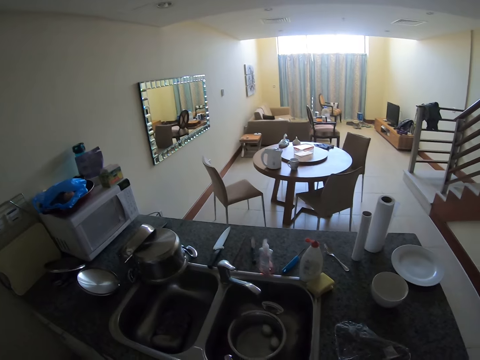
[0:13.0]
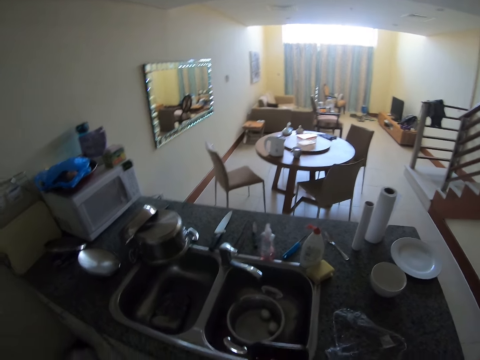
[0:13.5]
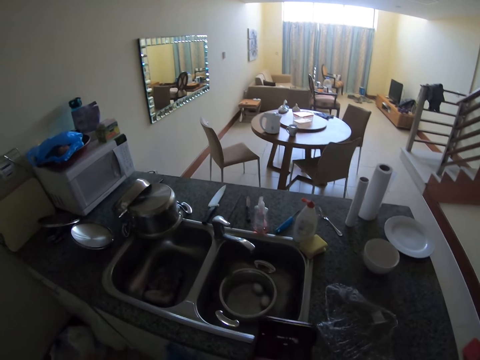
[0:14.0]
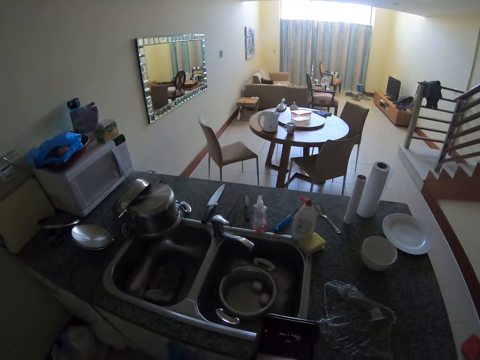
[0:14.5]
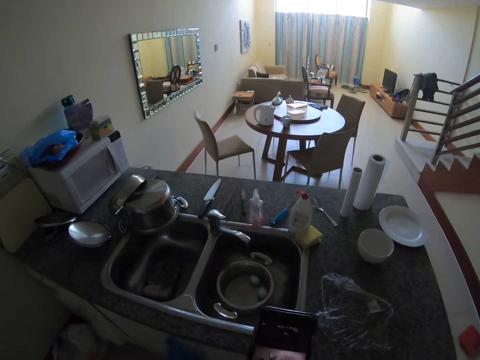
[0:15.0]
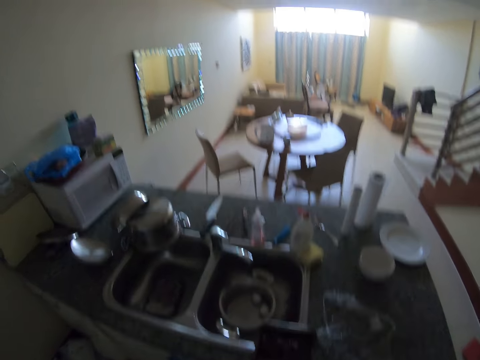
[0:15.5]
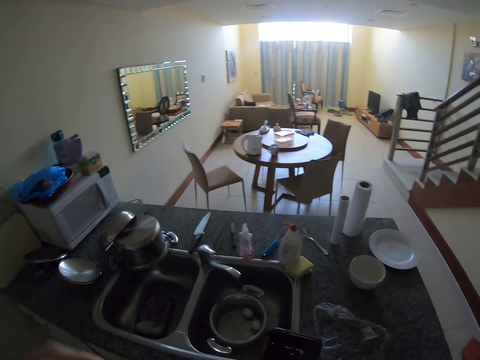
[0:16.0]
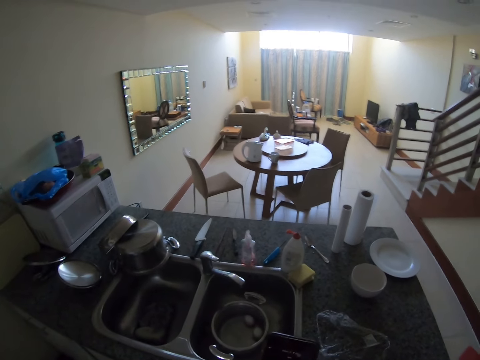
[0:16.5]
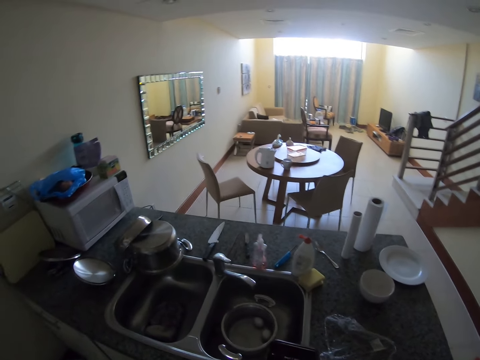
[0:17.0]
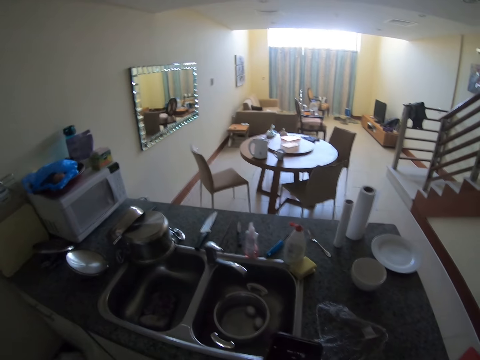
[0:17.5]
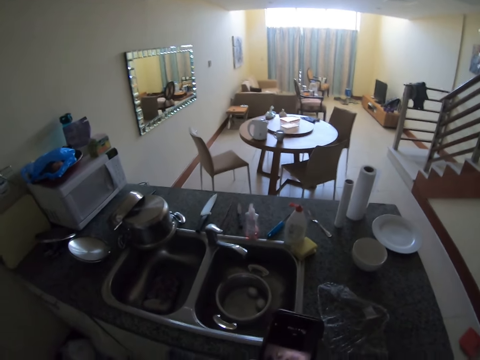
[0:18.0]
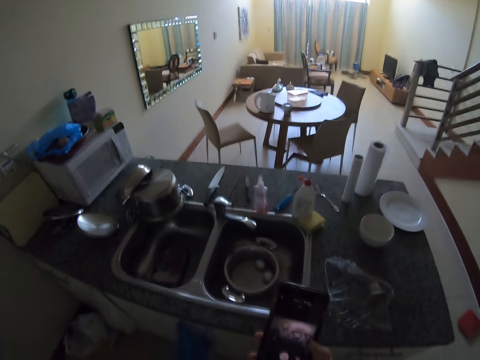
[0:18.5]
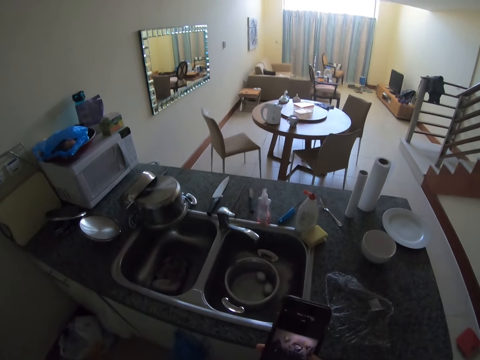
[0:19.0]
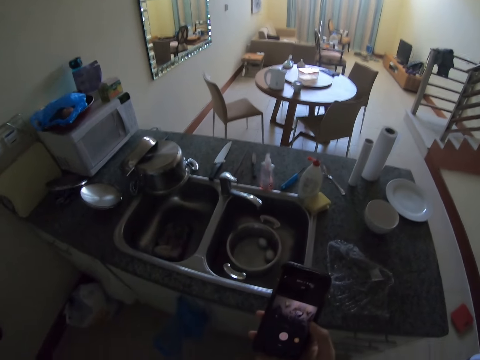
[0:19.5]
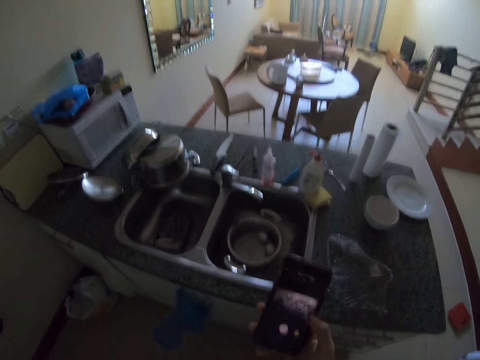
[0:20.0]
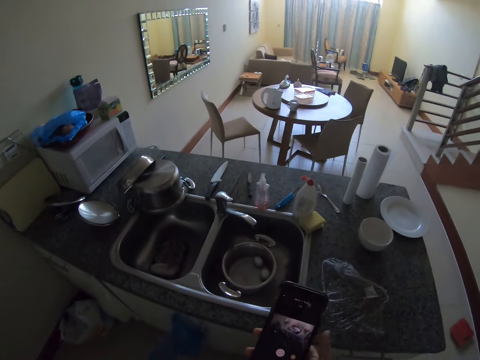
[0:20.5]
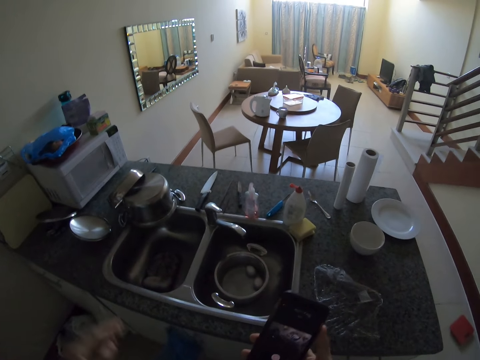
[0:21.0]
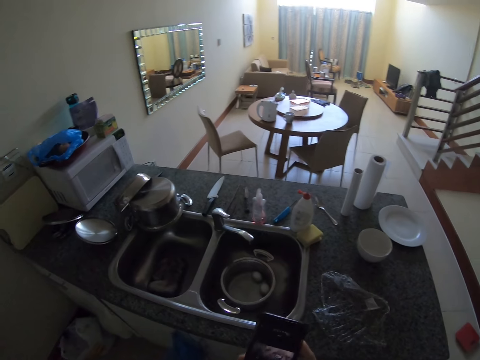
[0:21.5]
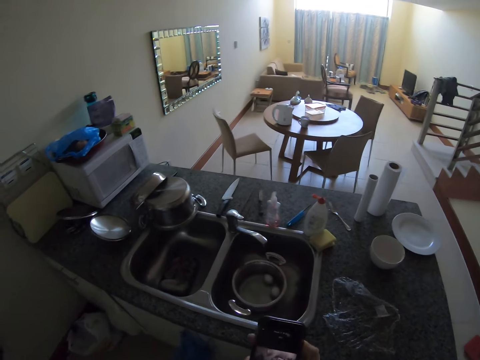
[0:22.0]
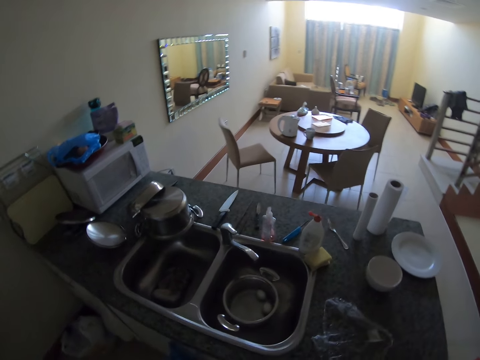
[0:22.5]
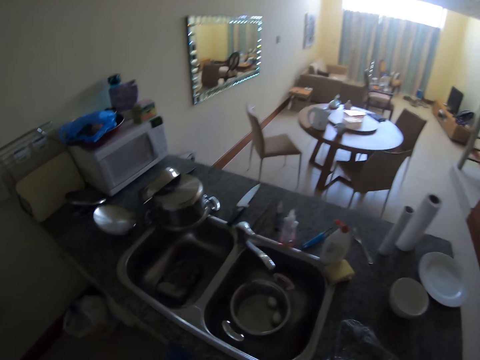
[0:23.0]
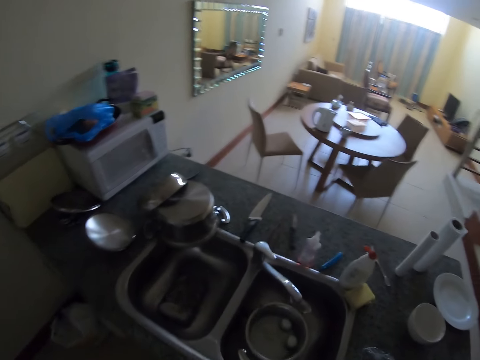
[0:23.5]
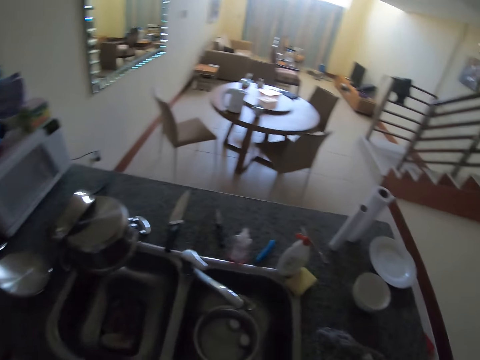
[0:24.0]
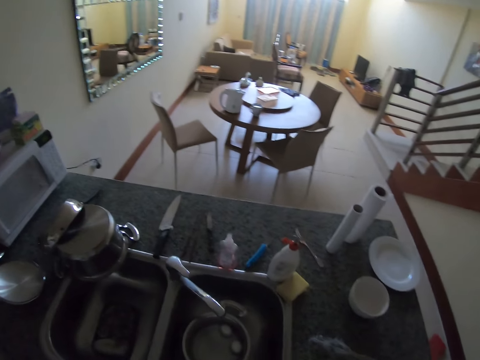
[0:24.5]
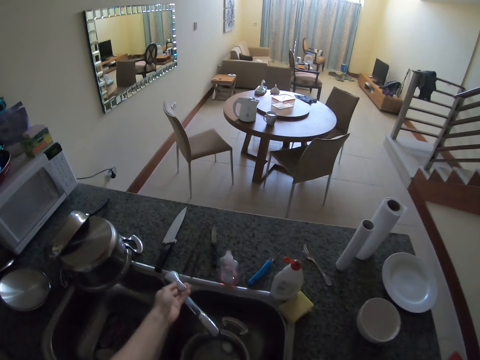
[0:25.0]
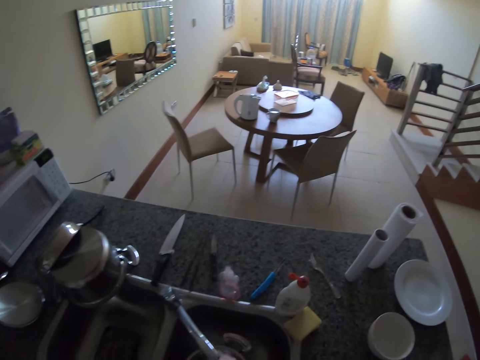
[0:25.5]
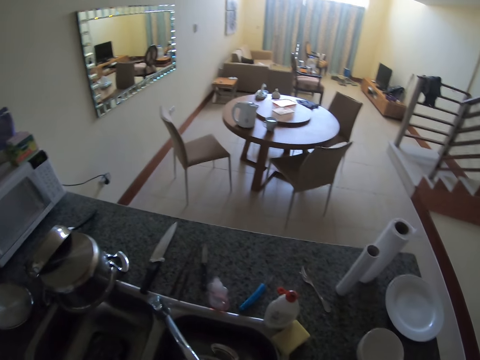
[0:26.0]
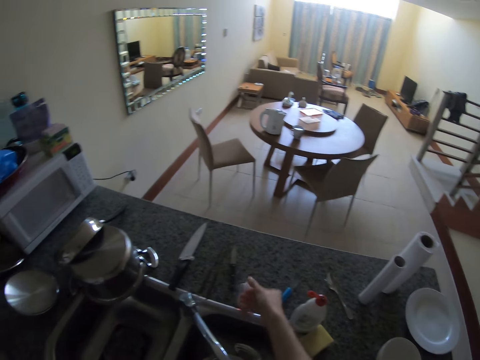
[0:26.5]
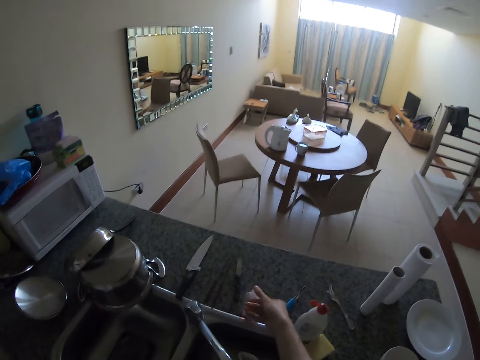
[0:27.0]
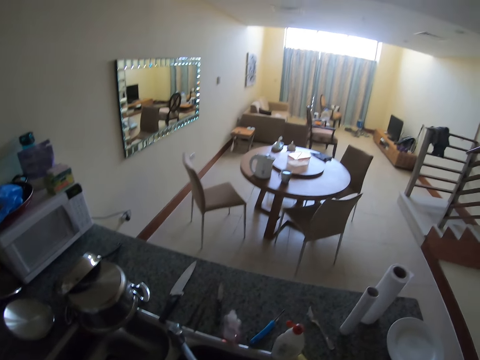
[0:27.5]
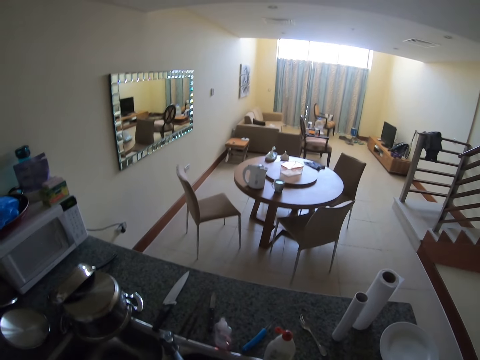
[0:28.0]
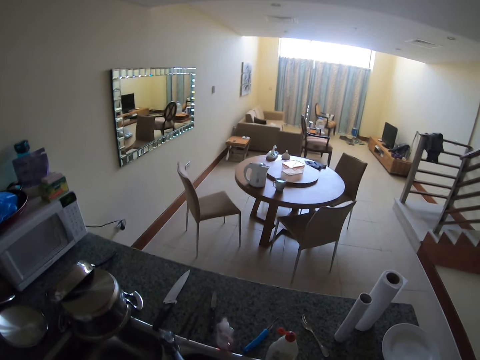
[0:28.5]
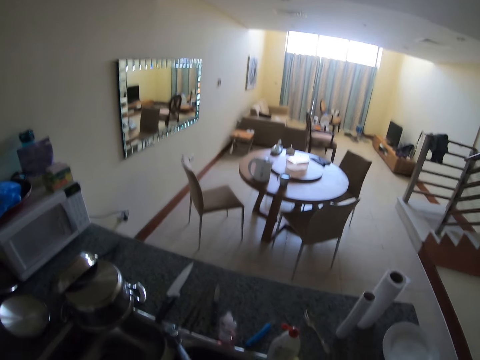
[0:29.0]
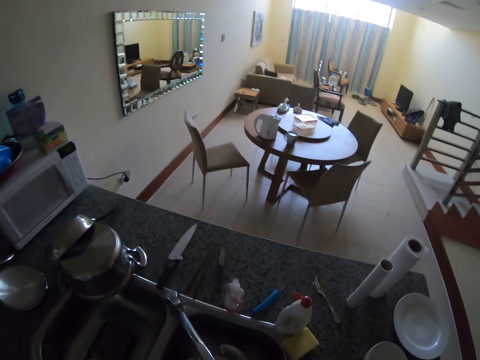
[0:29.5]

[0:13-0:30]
The camera wearer touches the phone. They raise their hand up. They look at the phone. They run the tap water. They wash their hands with water.

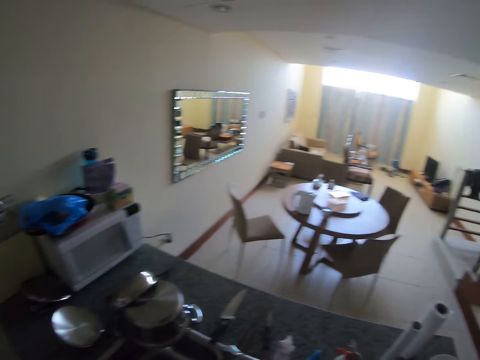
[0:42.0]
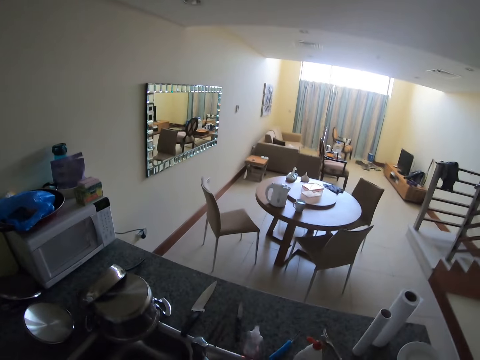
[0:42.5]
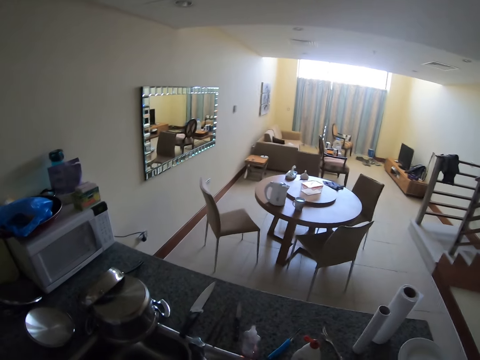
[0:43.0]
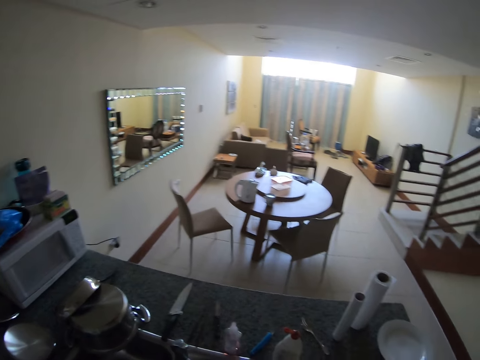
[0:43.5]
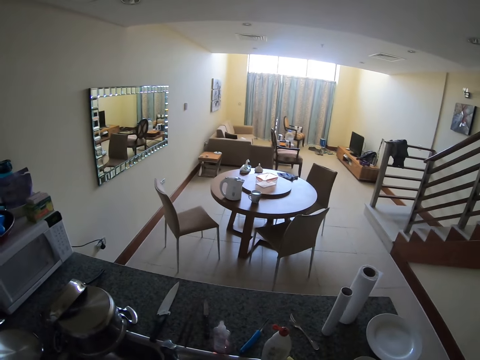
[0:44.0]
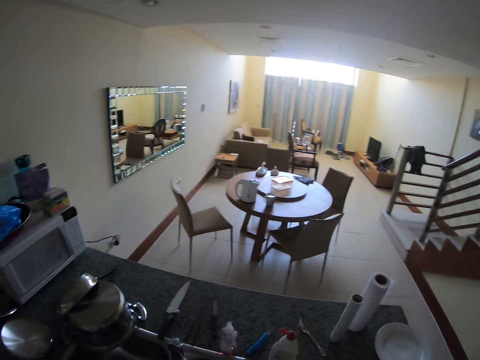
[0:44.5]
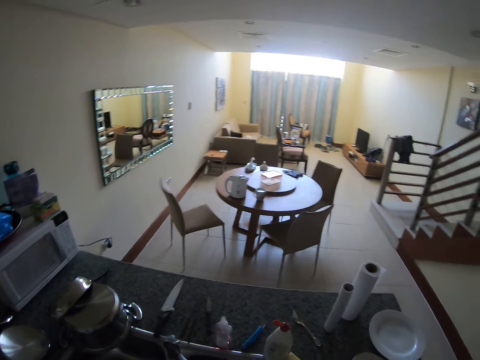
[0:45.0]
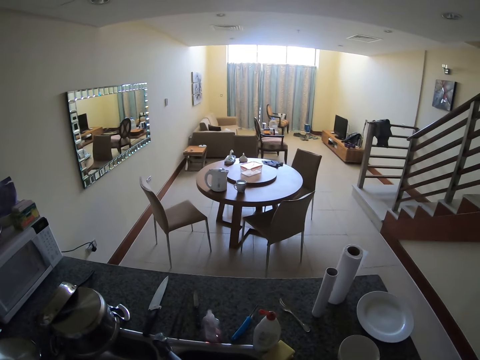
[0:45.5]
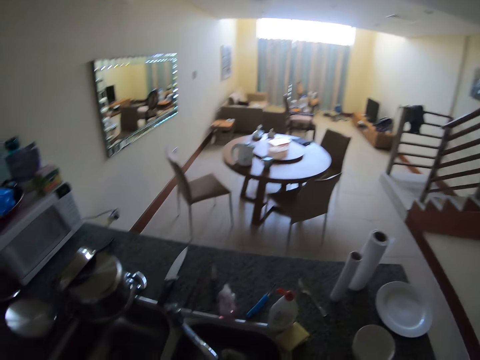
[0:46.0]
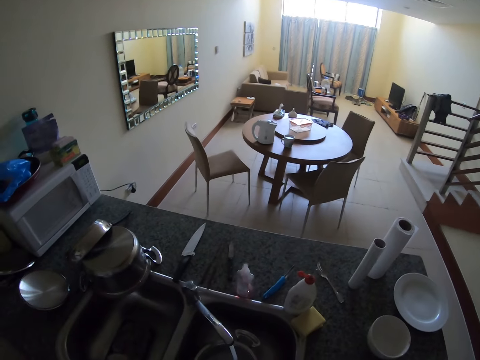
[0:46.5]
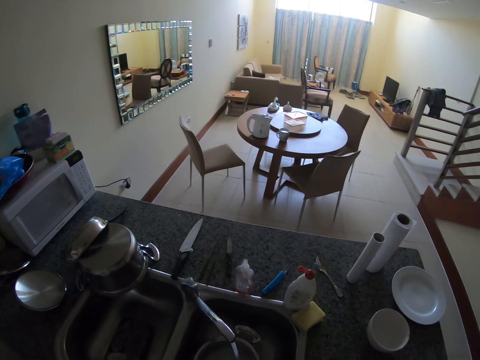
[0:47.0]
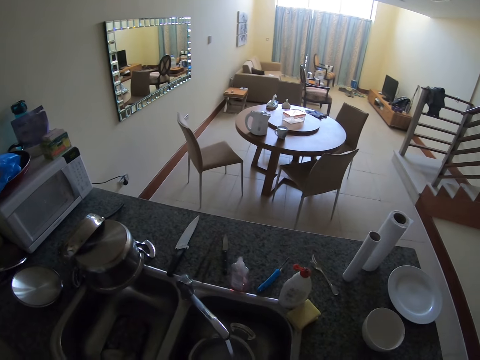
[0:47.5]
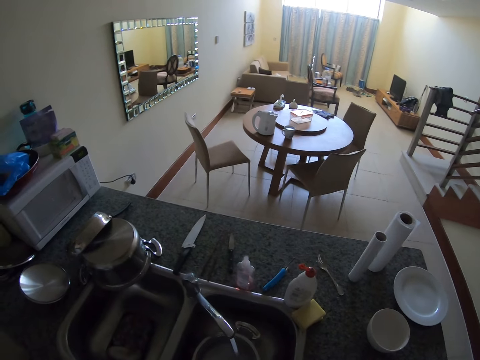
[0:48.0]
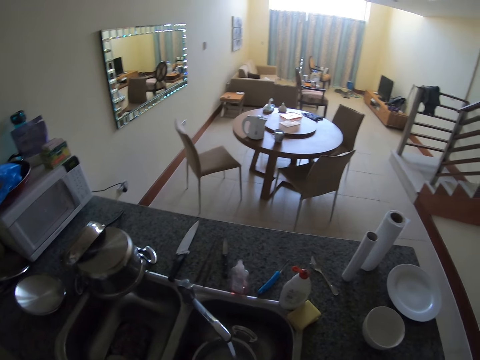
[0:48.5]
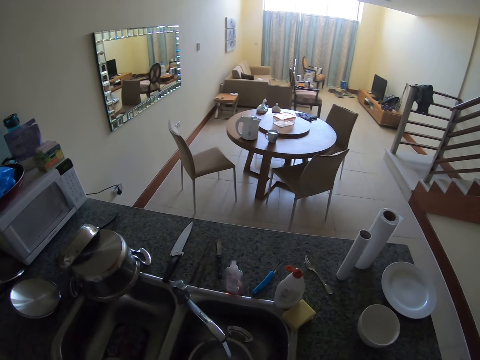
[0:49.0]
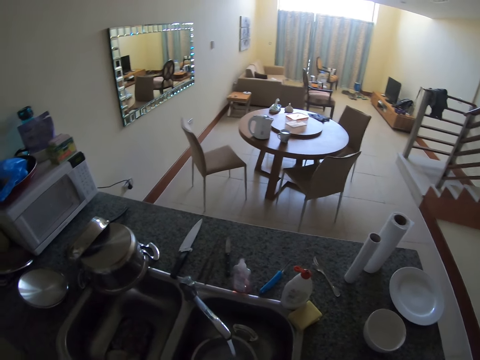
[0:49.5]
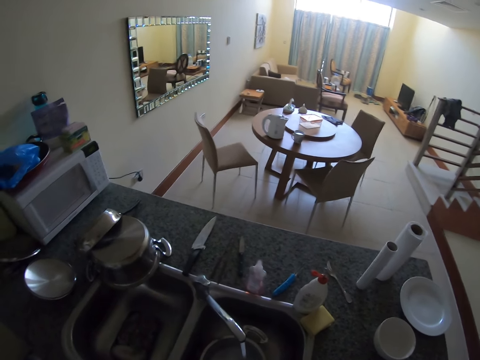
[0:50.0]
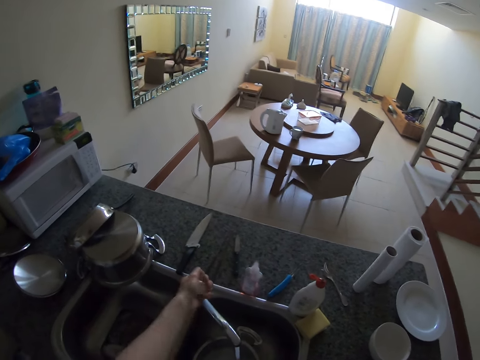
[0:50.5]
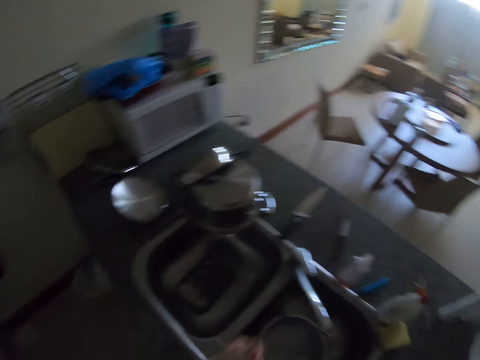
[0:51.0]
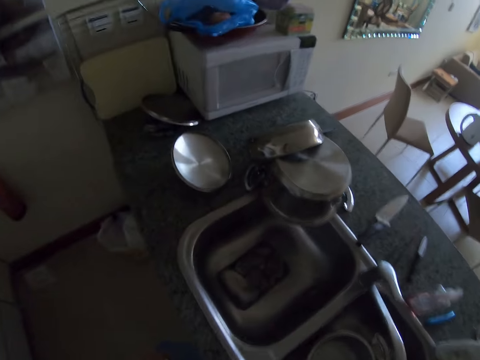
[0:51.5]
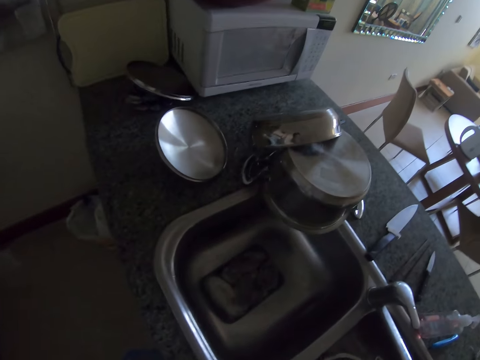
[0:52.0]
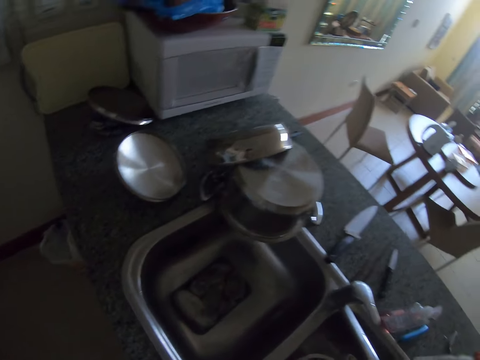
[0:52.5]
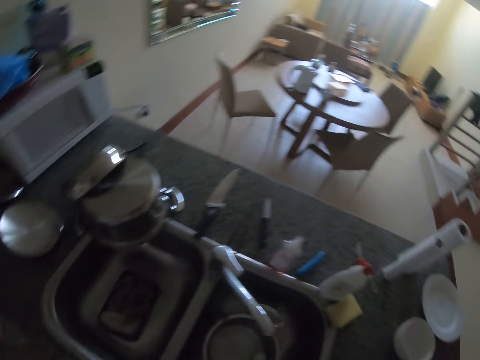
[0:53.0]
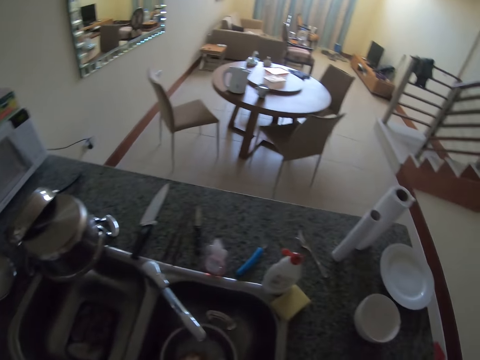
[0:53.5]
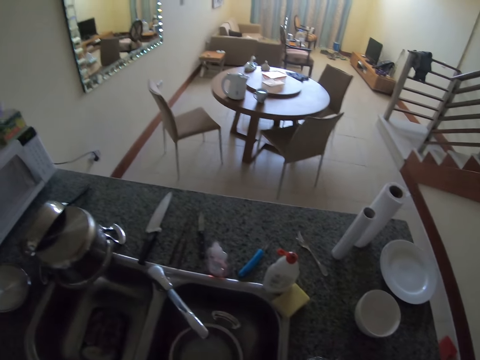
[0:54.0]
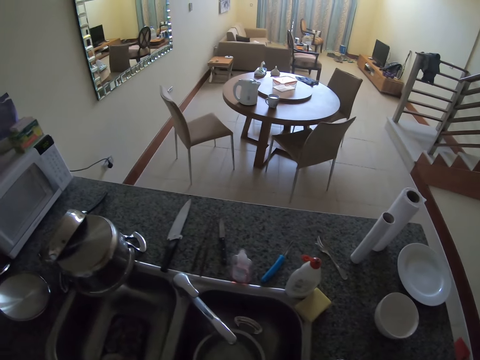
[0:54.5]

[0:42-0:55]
The camera wearer looks around the kitchen. They wash their hand with the tap water. They look around the kitchen. They close the tap. They turn around the area.
